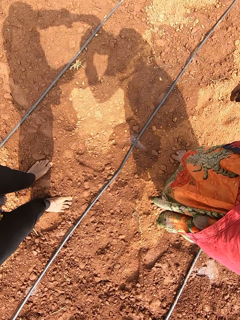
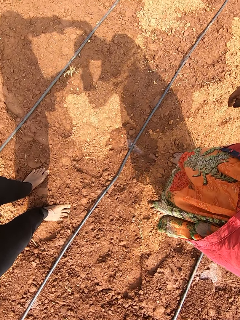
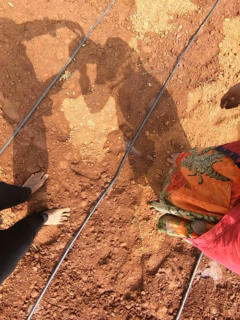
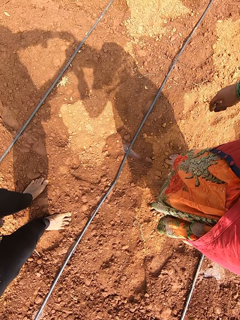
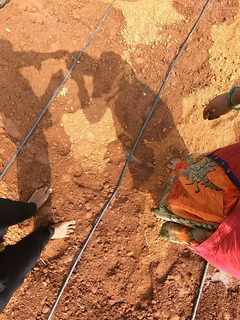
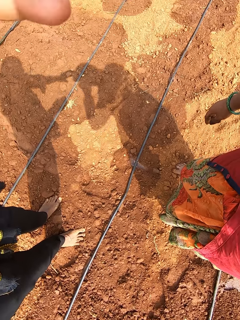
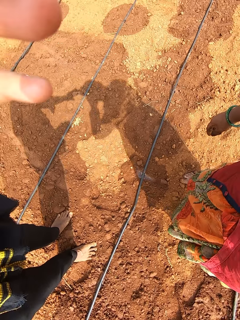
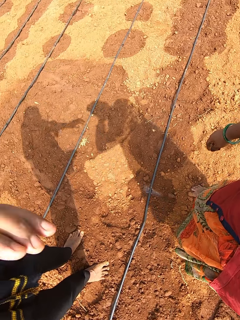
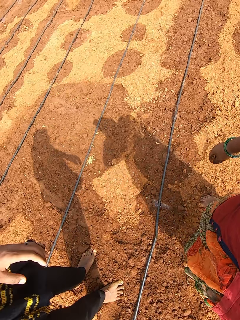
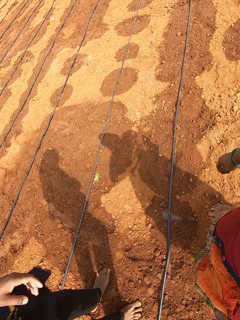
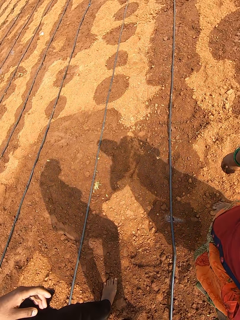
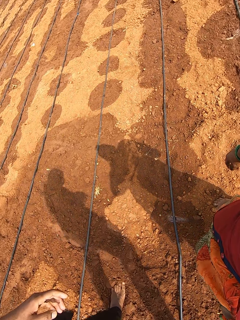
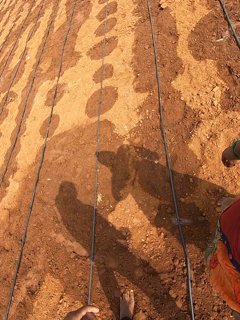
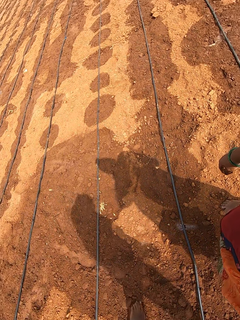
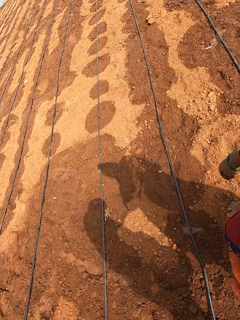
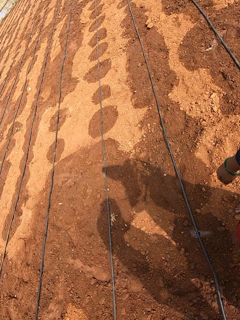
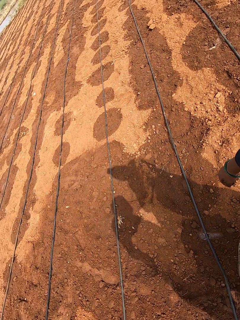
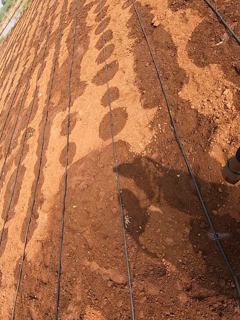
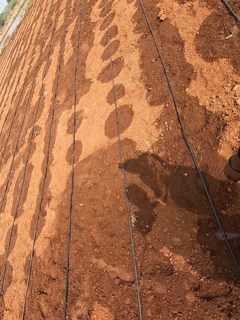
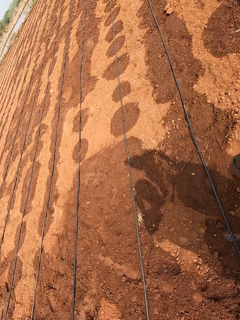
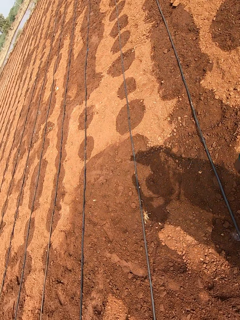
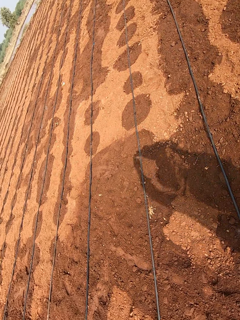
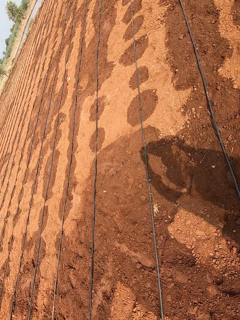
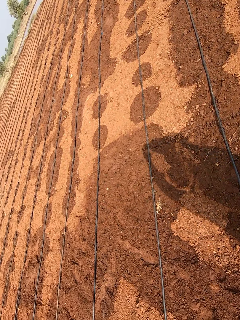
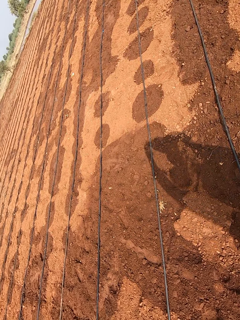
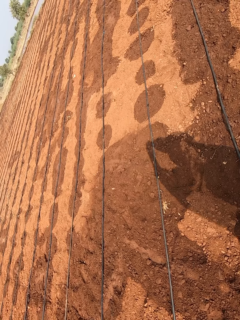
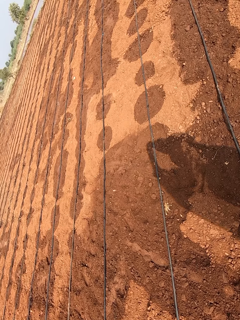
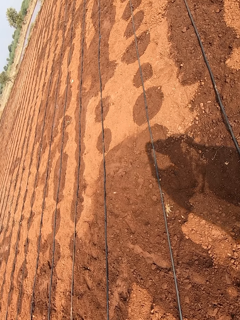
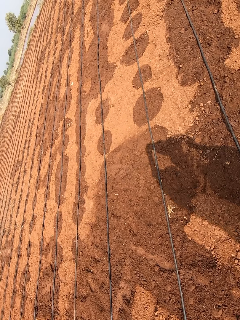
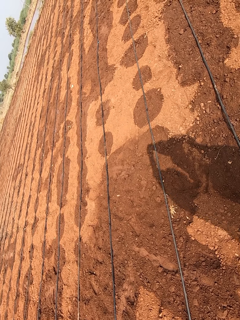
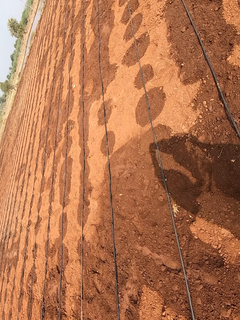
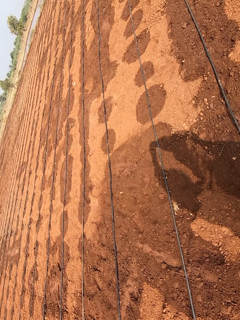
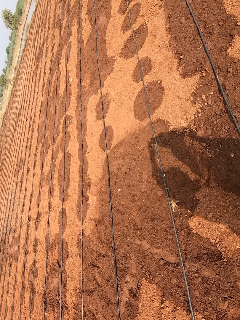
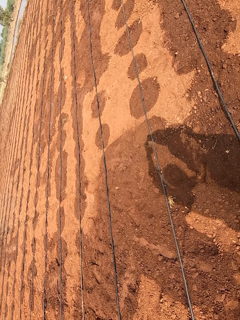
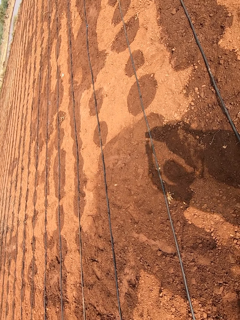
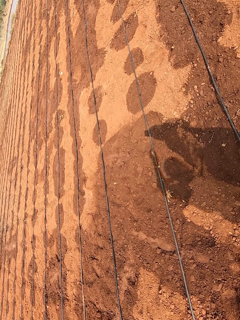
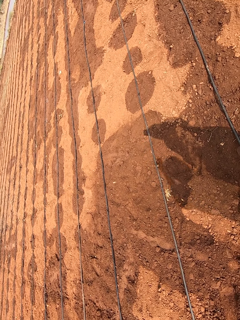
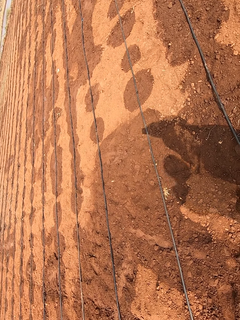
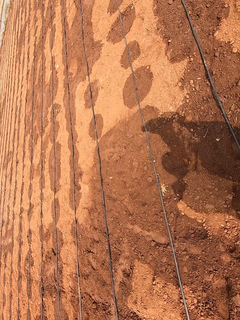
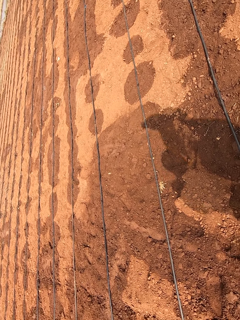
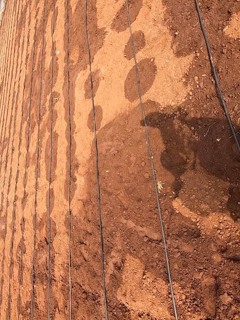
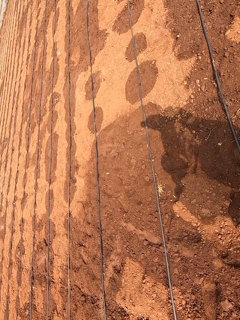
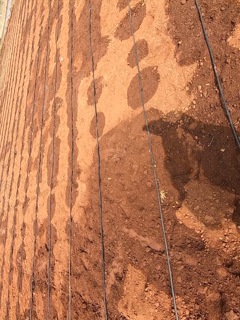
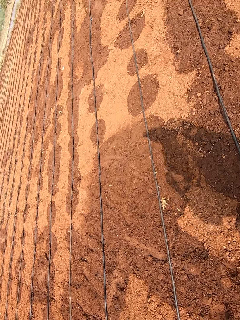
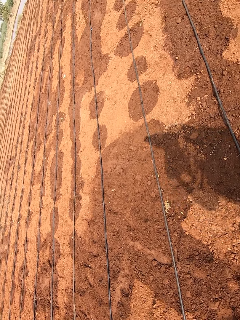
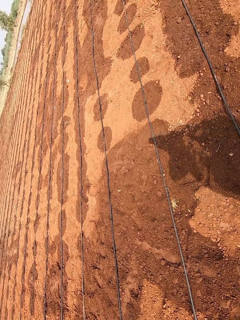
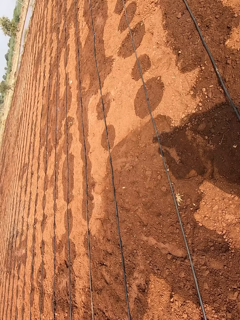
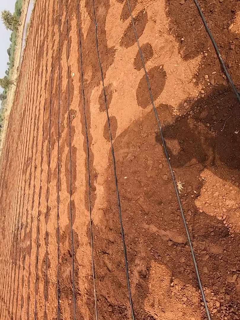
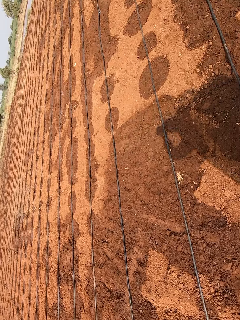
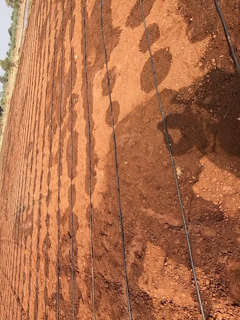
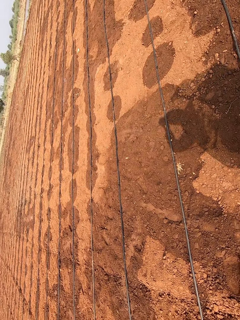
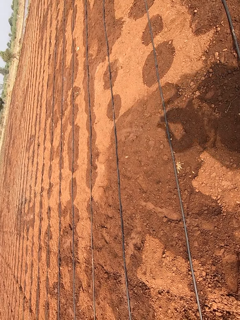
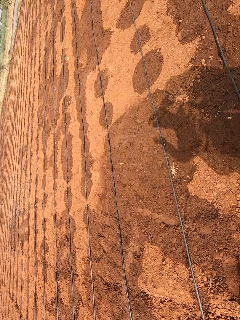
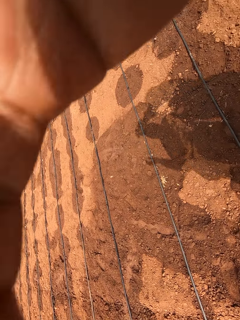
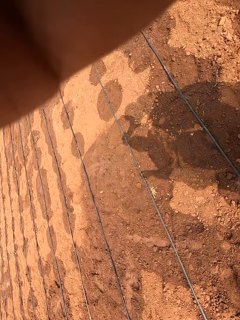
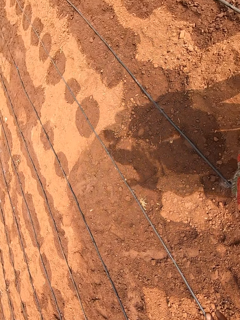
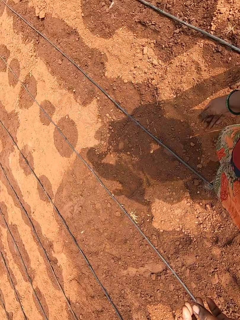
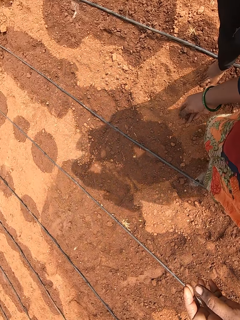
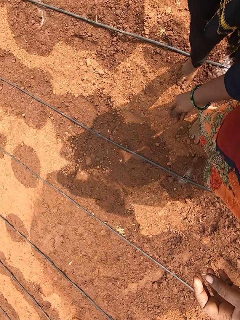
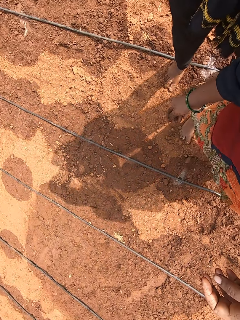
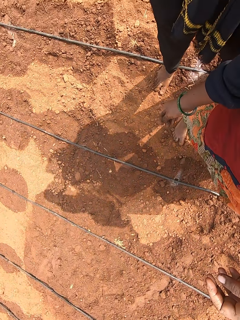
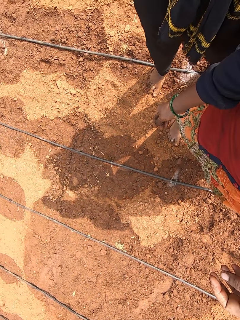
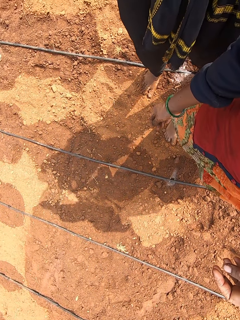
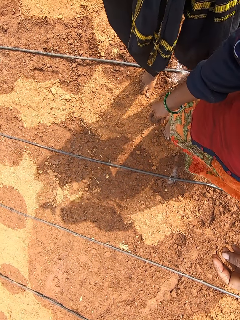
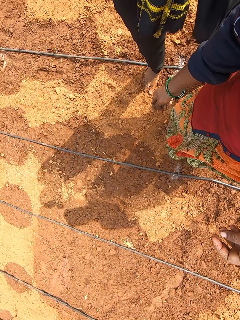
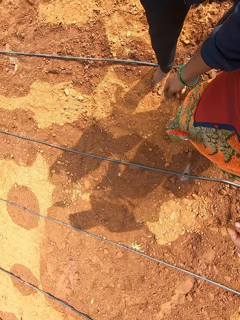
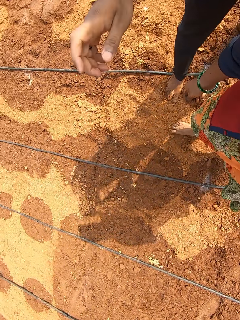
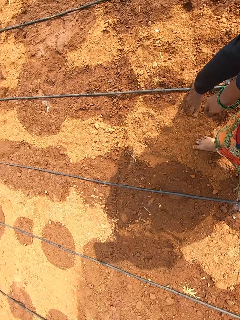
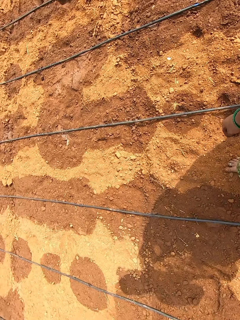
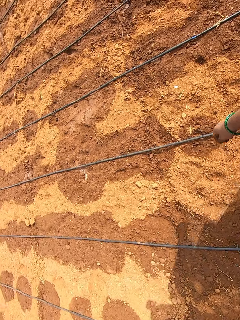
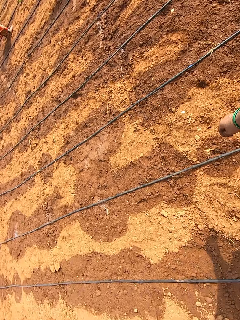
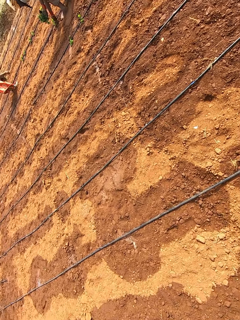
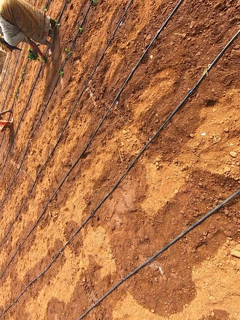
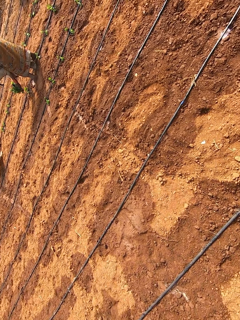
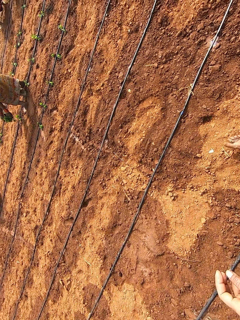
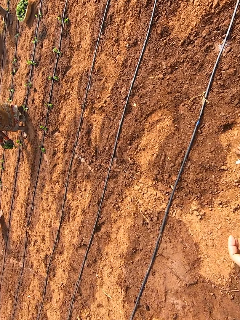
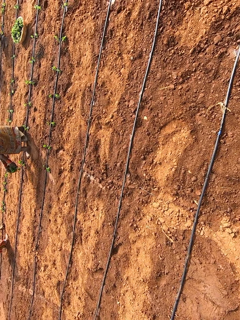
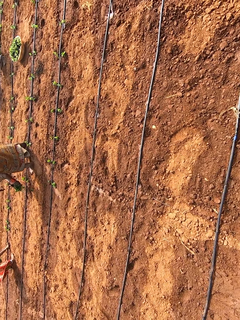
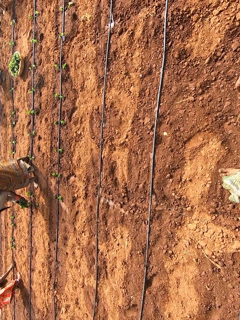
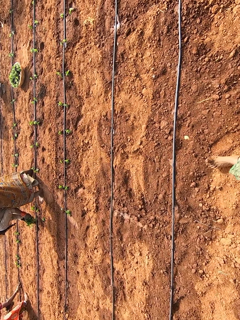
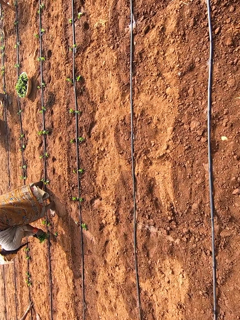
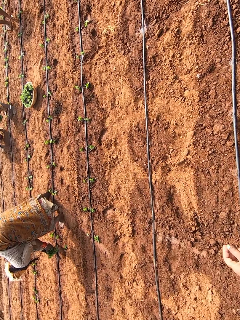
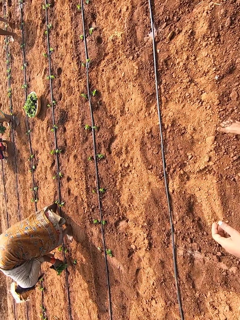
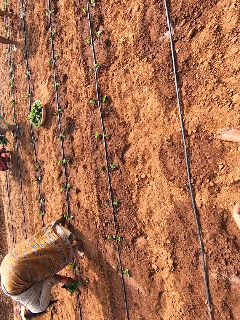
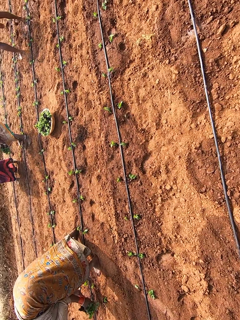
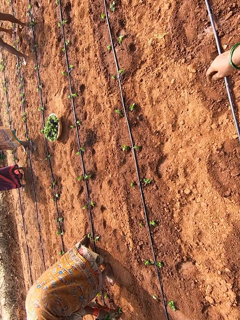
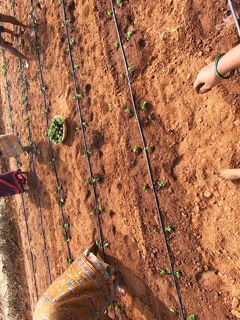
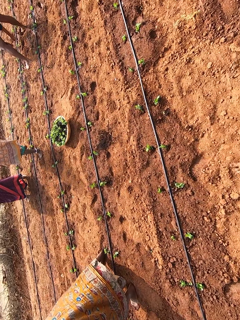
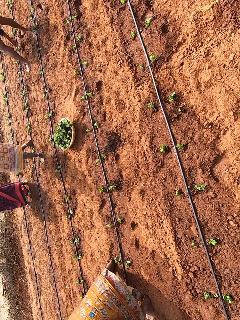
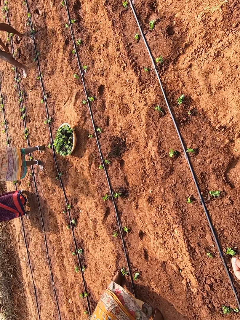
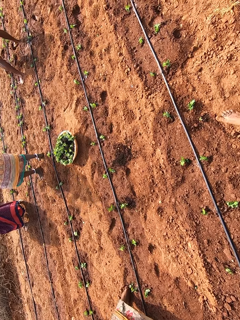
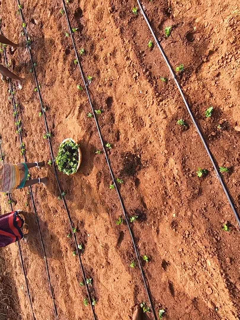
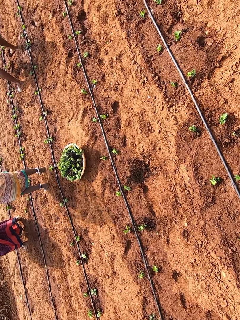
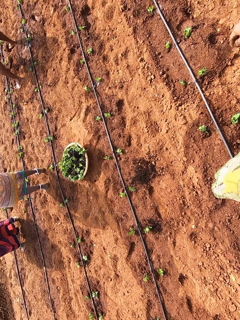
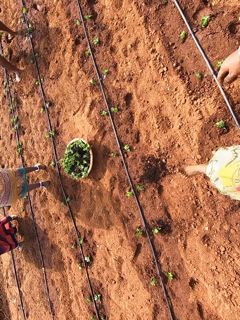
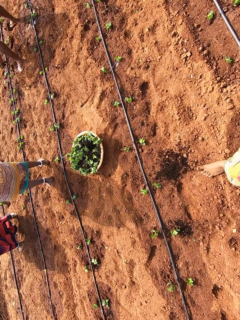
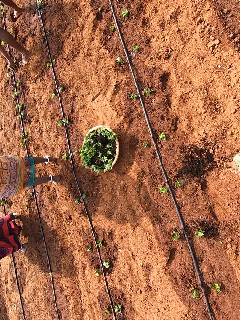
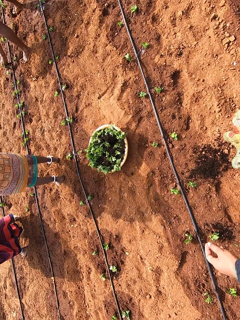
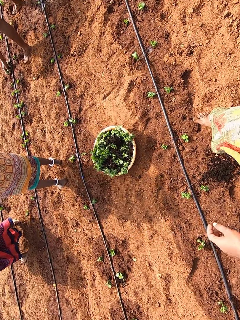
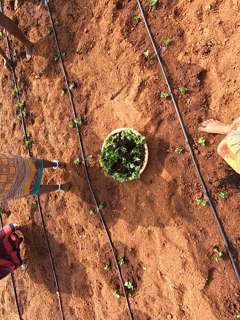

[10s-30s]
The camera wearer talks. They look around. They talk. They walk.

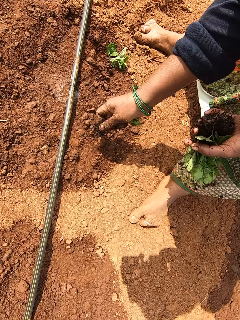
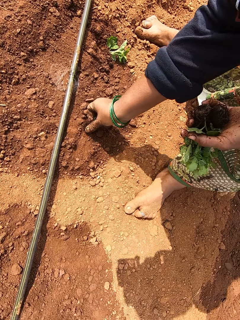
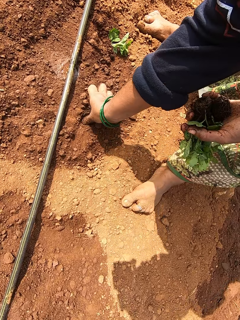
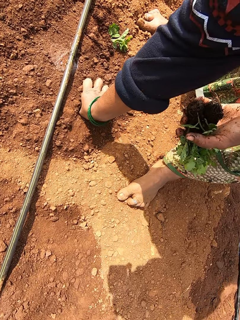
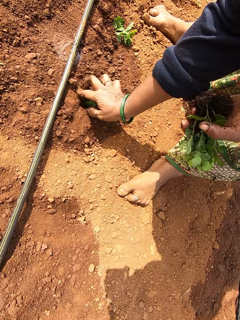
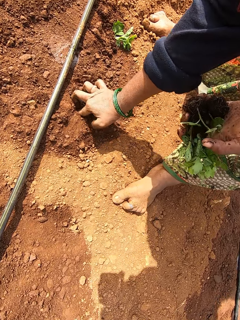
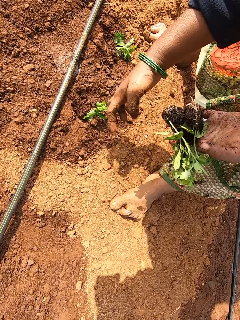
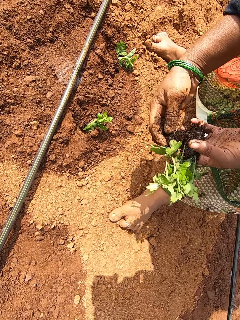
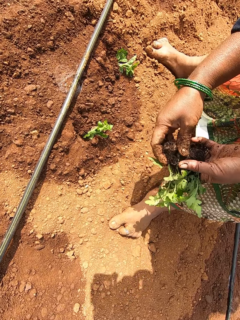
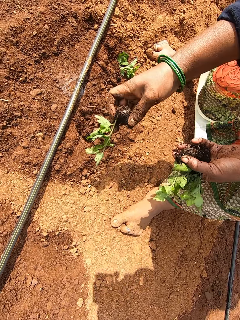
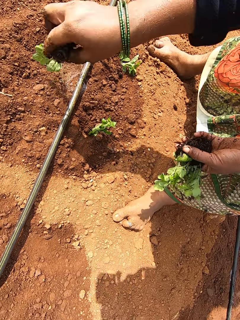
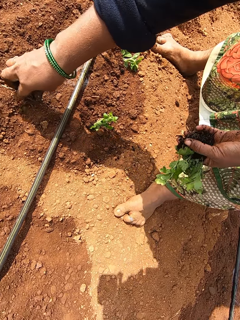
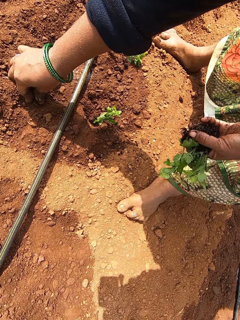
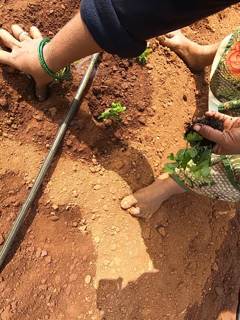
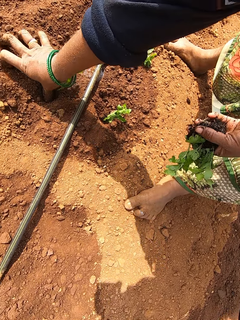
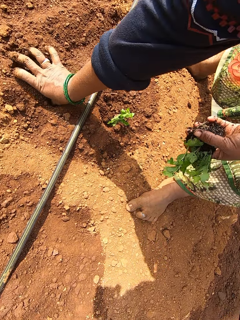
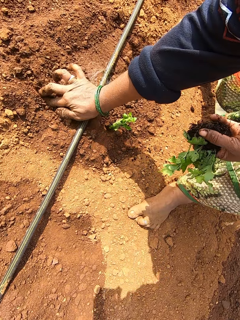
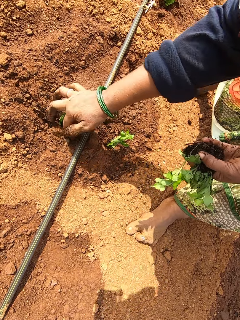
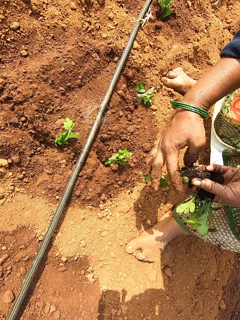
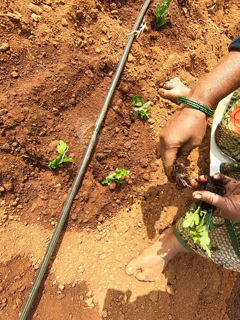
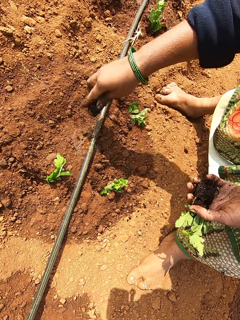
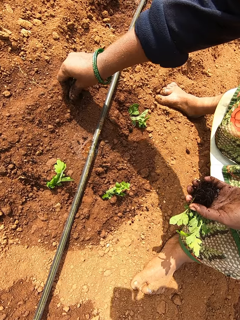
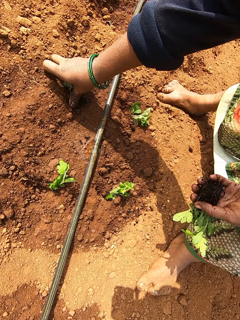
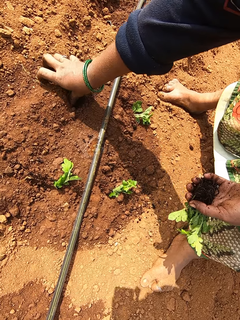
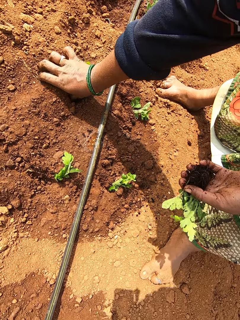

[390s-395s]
The camera wearer plants the collard green vegetable in her right hand into the ground. She picks a collard green vegetable from the collard green vegetables in her left hand with her right hand. She plants the collard green vegetable in her right hand into the ground. She picks a collard green vegetable from the collard green vegetables in her left hand with her right hand. She plants the collard green vegetable in her right hand into the ground.
